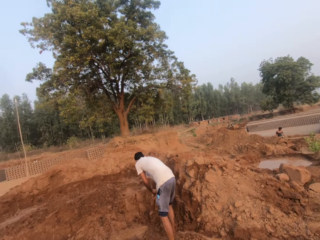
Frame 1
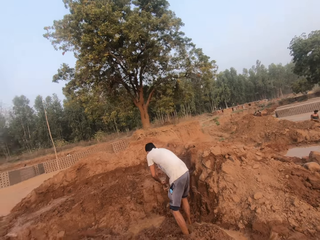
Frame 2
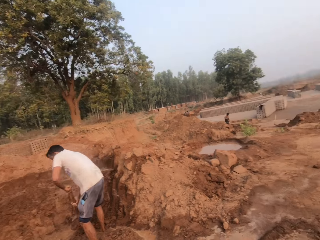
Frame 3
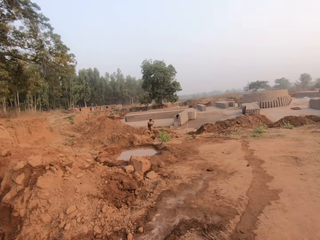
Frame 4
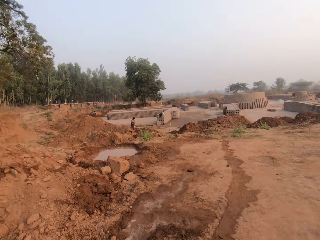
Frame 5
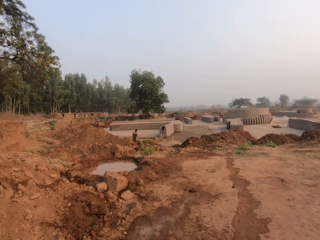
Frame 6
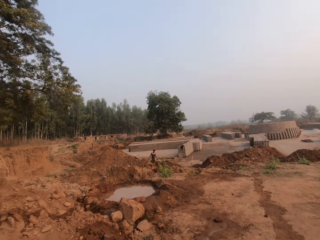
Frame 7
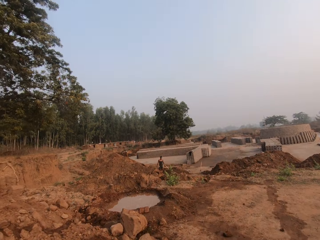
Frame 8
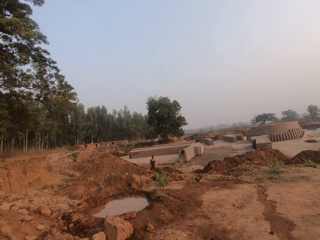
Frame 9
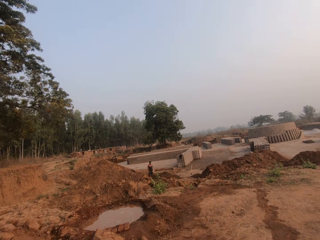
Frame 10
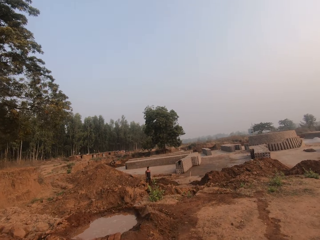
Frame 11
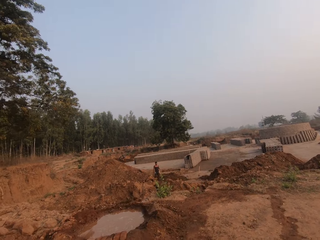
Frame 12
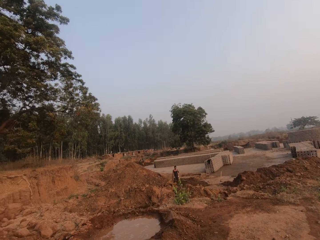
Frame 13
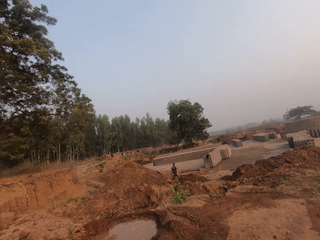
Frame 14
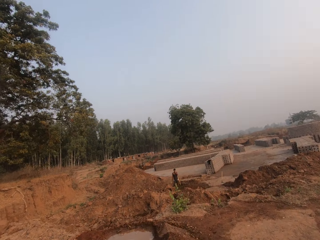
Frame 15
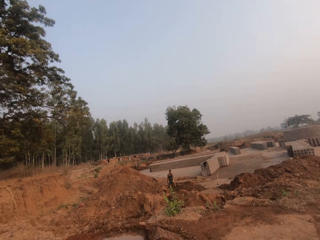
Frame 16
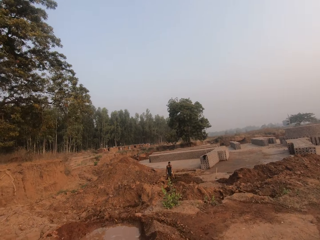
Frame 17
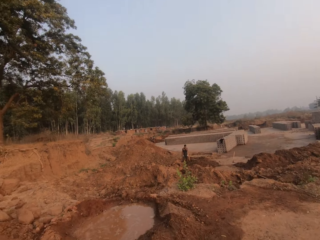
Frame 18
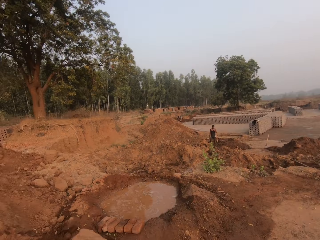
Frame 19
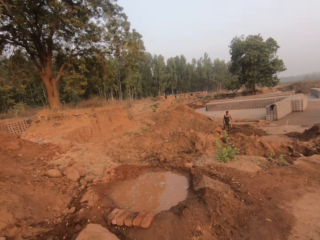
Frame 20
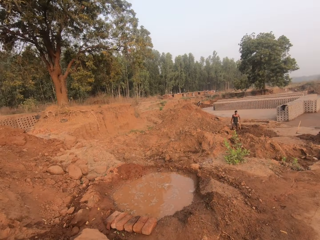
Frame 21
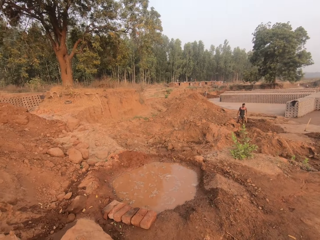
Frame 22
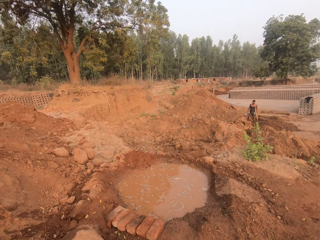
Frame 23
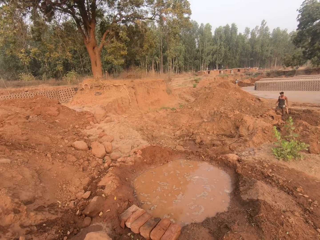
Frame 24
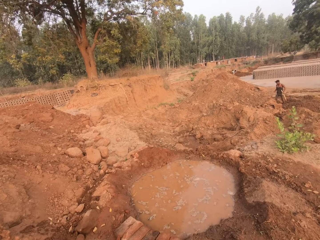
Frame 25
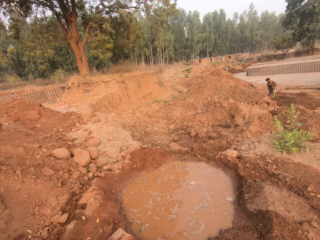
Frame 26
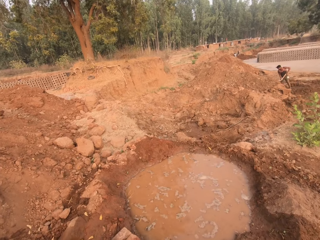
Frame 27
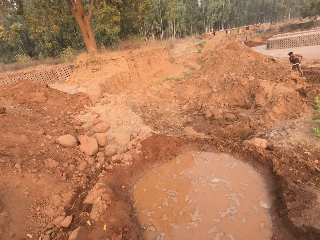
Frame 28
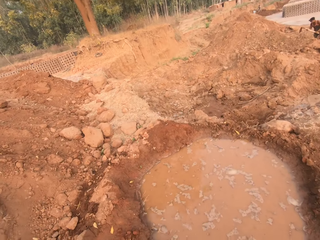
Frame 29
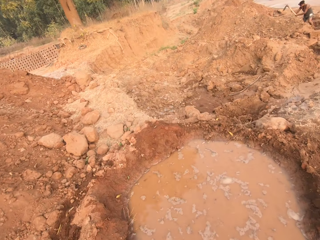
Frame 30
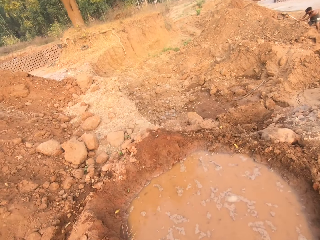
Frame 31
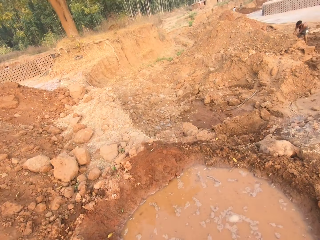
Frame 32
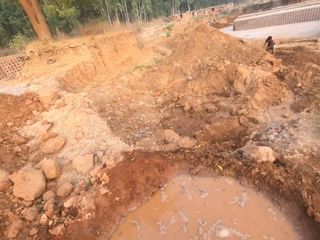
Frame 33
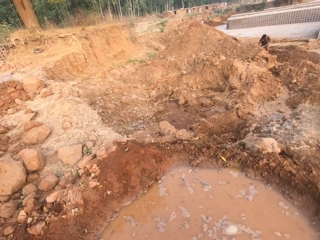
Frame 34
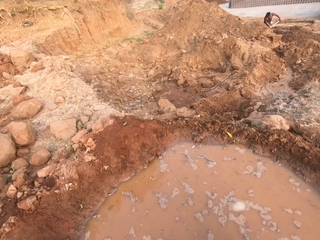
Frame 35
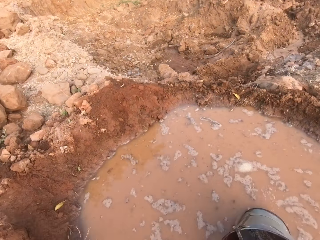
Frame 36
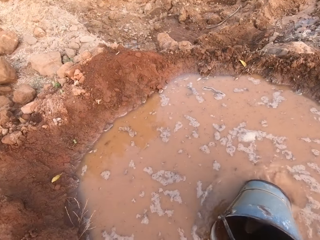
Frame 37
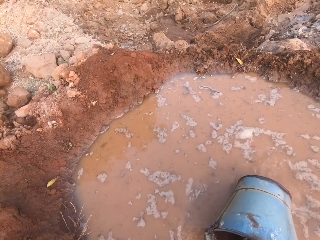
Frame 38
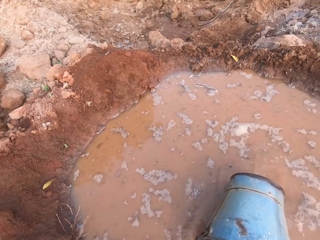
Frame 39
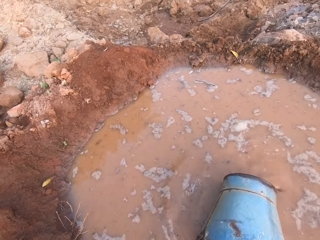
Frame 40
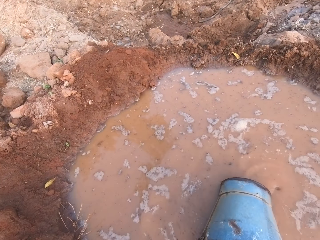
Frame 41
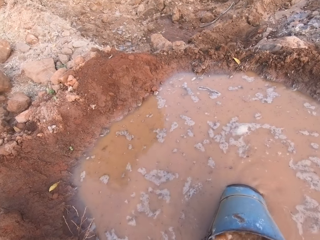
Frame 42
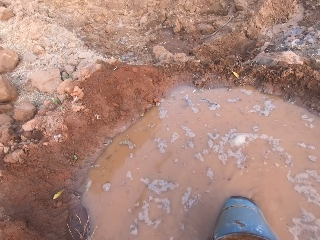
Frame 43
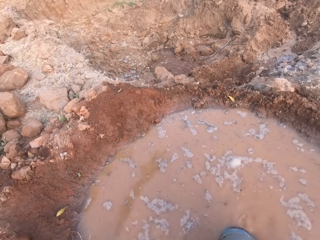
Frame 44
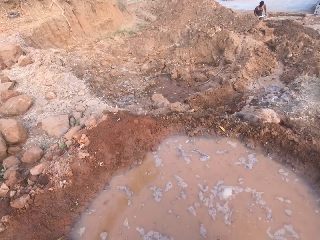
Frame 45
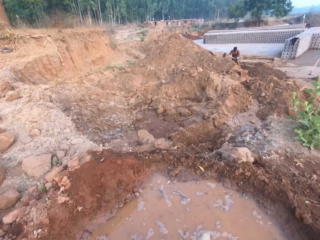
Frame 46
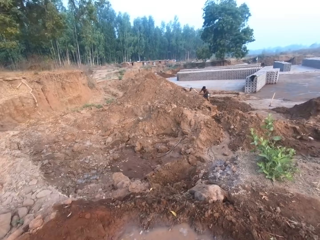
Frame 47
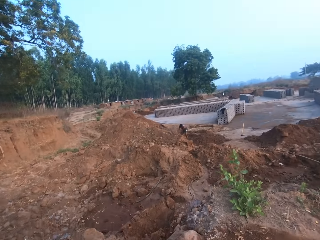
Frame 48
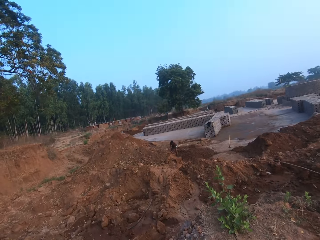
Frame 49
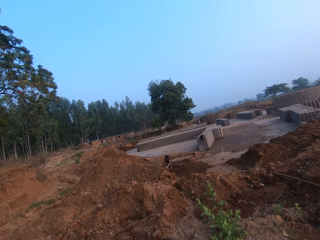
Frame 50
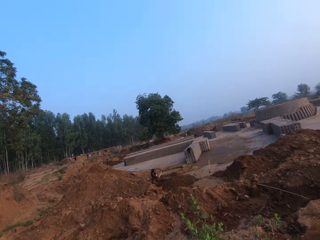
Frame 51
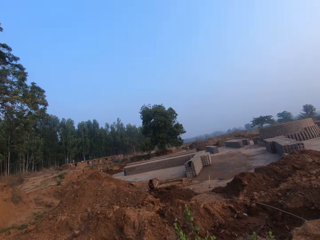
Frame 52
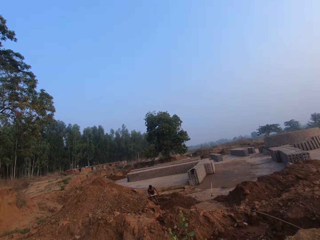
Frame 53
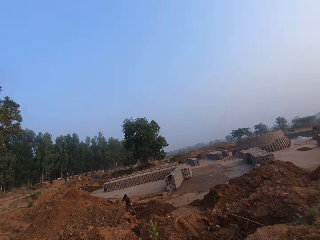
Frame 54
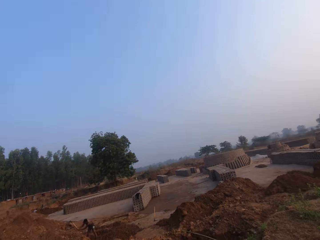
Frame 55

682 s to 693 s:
The camera wearer fetches some water from a pond with the bucket in his right hand.

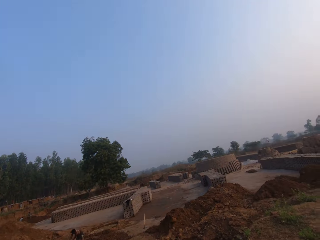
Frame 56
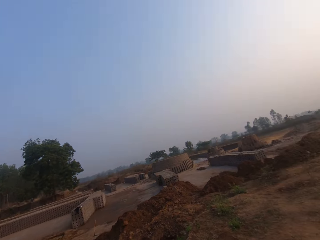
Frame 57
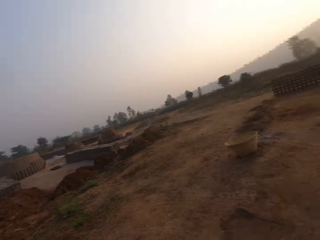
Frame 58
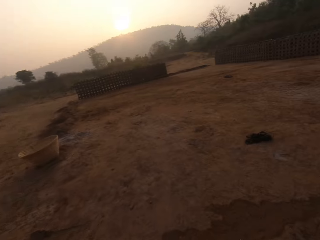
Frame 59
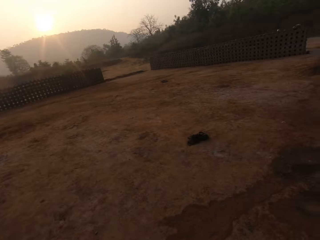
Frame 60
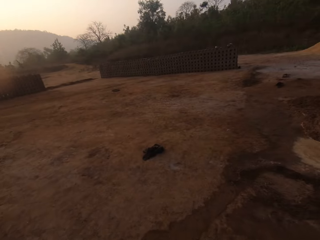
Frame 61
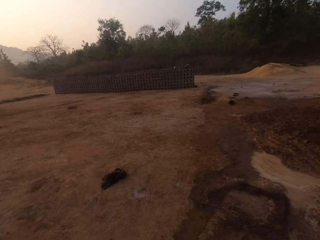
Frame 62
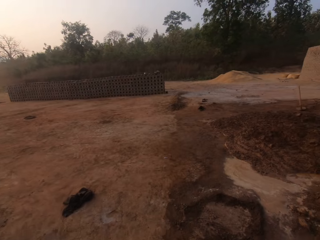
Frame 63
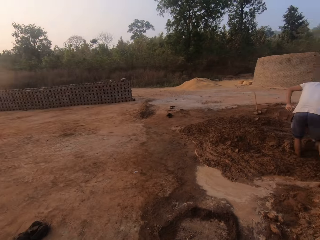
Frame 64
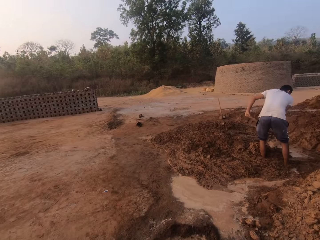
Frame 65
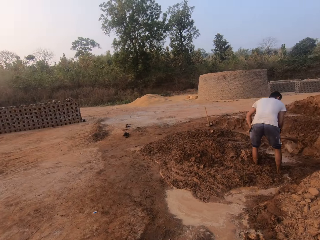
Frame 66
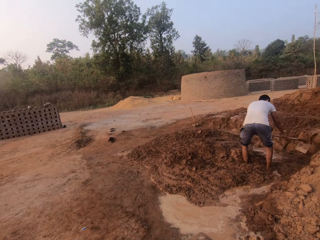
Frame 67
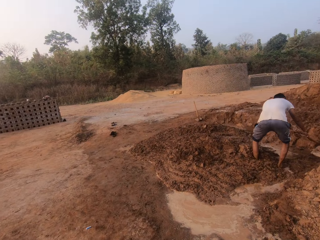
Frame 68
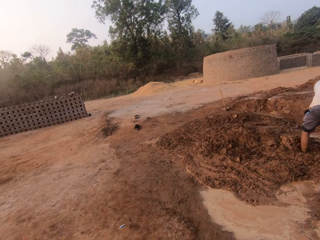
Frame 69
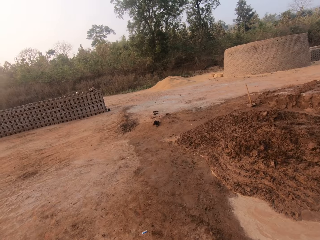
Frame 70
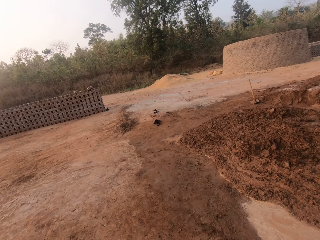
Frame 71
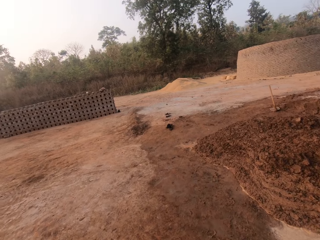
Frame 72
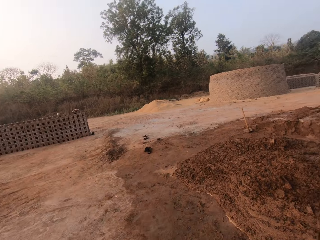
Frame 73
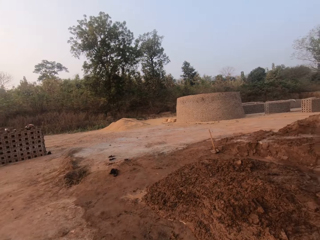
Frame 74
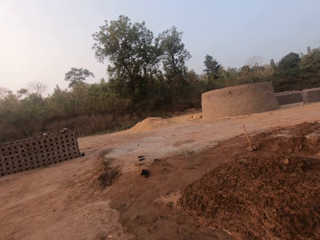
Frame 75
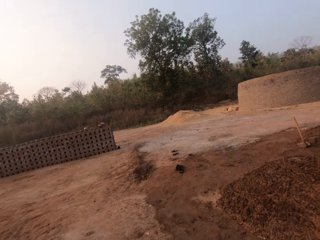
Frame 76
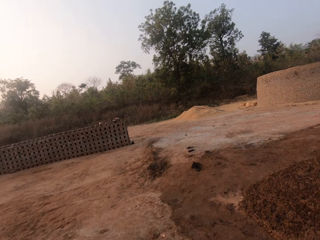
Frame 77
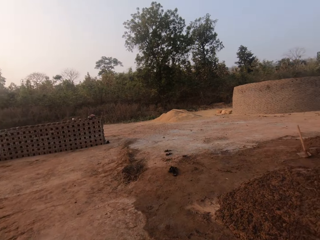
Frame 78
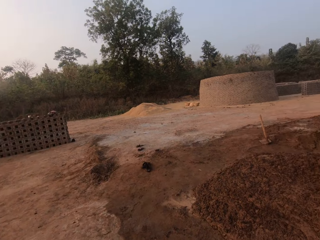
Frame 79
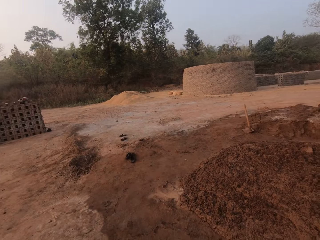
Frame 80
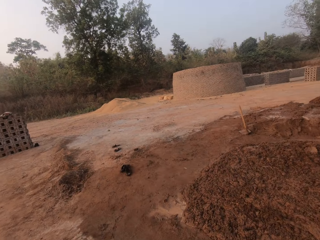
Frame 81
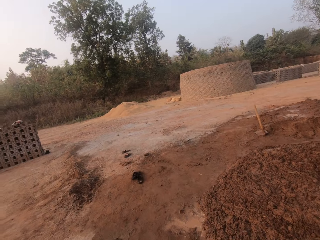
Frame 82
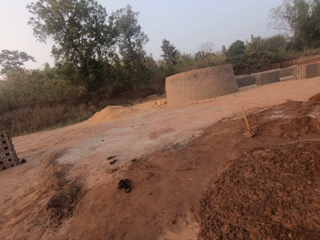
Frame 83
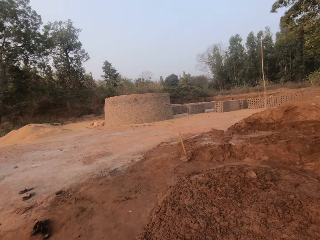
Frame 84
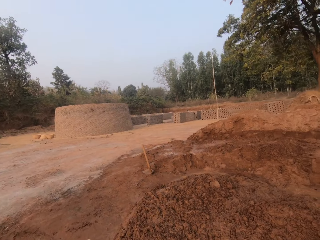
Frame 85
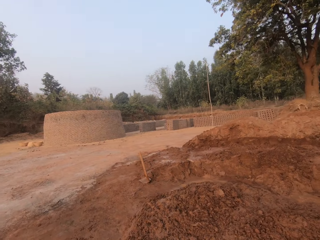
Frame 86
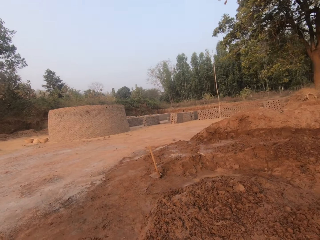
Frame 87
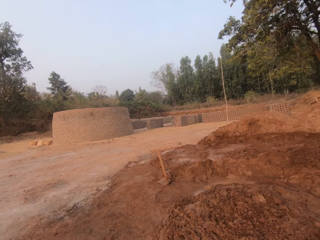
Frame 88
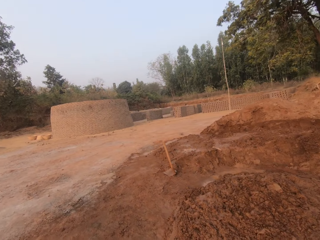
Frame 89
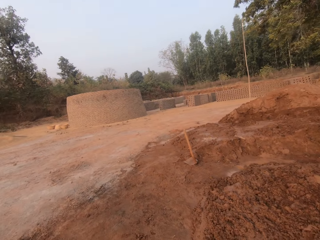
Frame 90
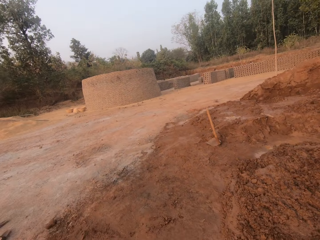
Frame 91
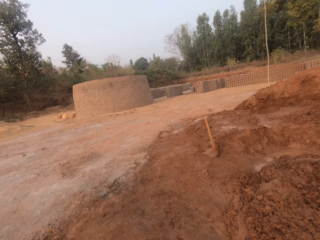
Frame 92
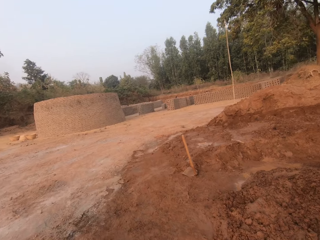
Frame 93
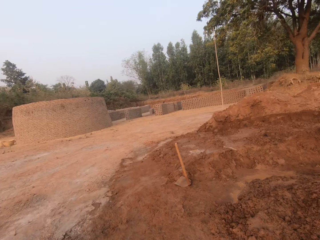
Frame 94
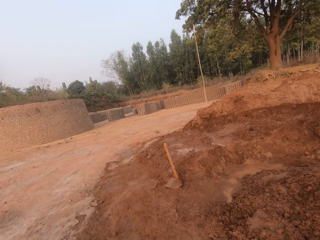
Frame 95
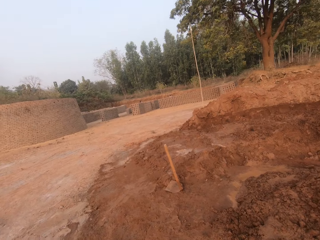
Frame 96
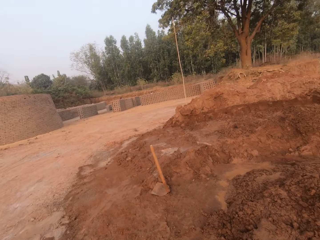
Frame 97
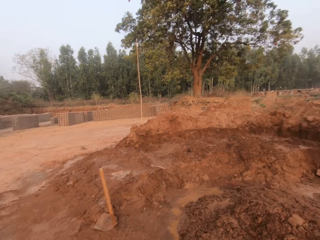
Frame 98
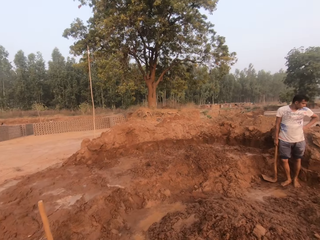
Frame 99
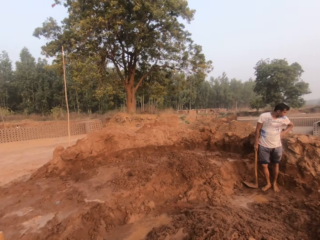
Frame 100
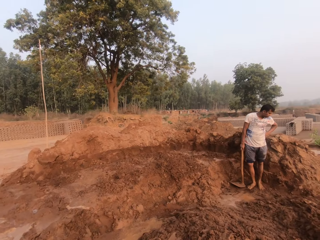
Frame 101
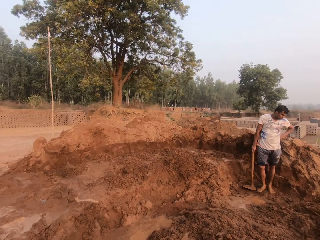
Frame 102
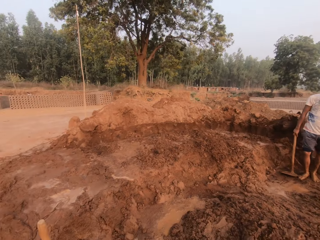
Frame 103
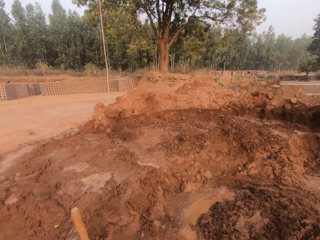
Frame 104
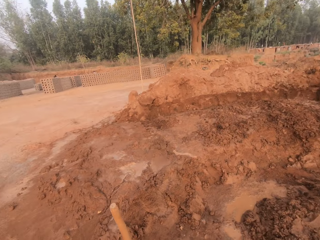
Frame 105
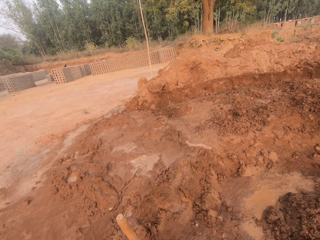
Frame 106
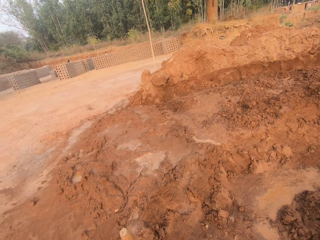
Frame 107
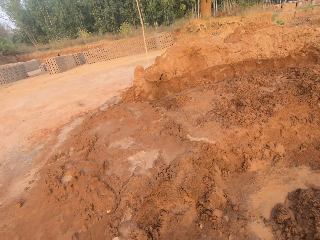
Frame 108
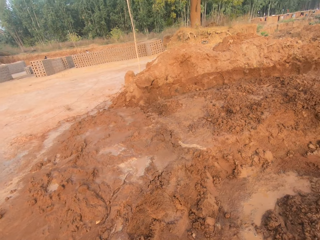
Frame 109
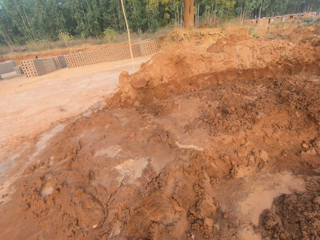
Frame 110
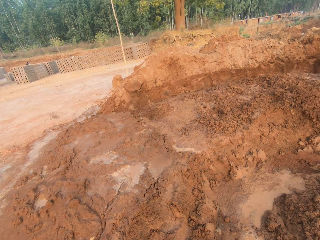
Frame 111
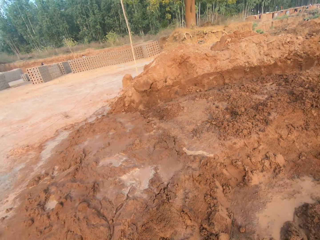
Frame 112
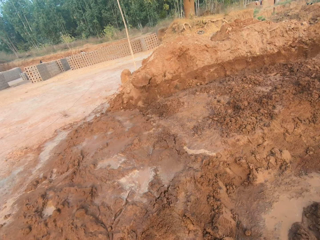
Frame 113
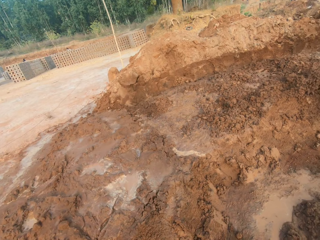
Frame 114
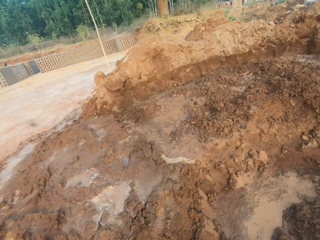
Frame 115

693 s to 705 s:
The camera wearer walks on the field.
